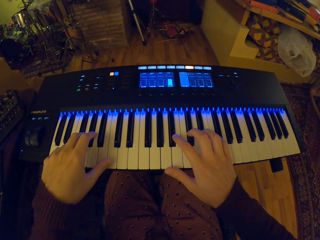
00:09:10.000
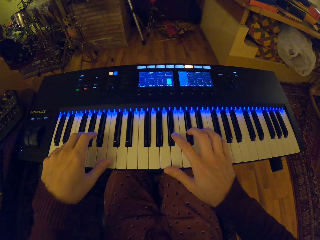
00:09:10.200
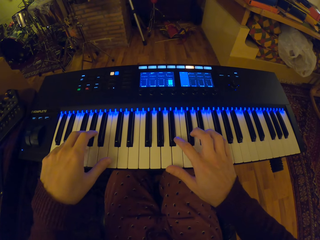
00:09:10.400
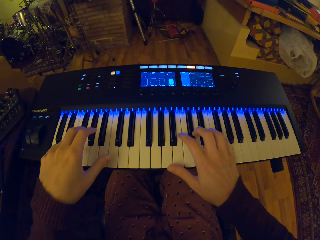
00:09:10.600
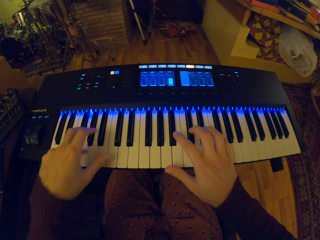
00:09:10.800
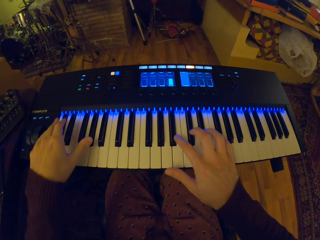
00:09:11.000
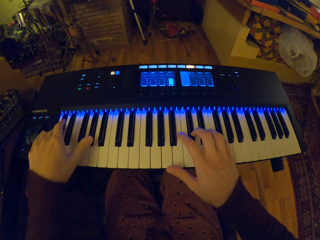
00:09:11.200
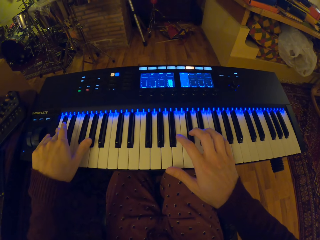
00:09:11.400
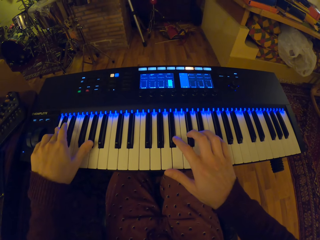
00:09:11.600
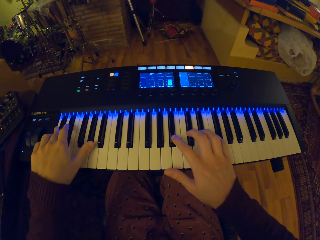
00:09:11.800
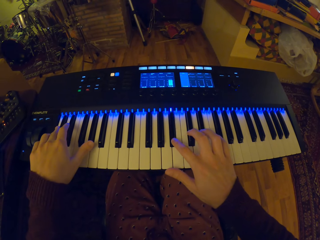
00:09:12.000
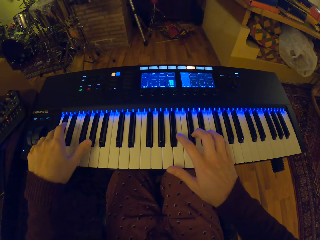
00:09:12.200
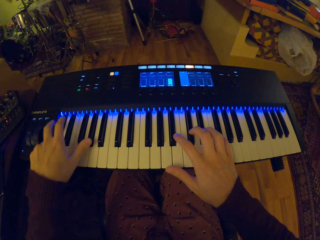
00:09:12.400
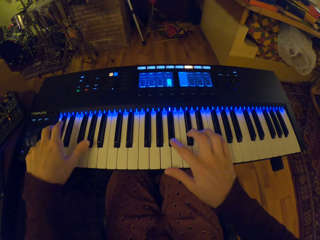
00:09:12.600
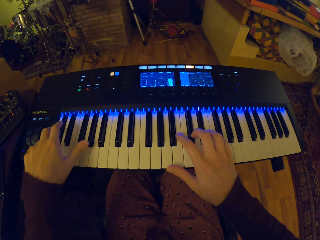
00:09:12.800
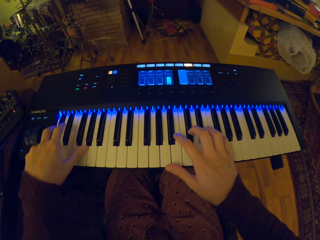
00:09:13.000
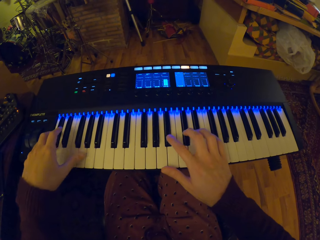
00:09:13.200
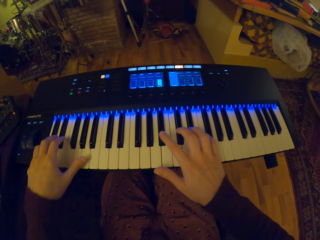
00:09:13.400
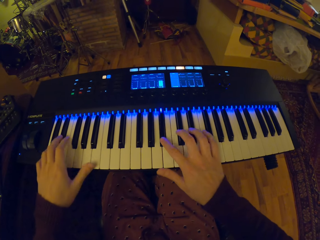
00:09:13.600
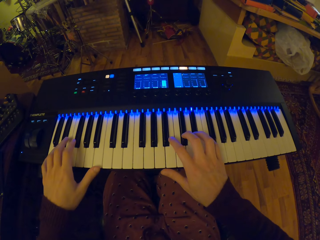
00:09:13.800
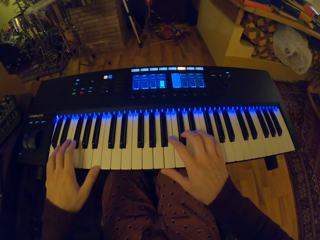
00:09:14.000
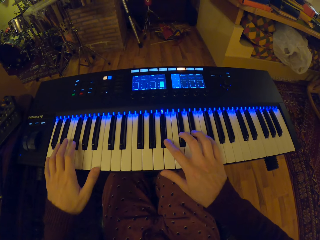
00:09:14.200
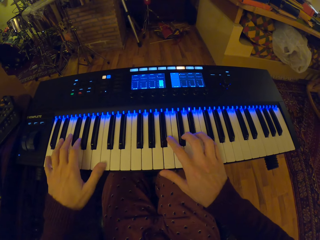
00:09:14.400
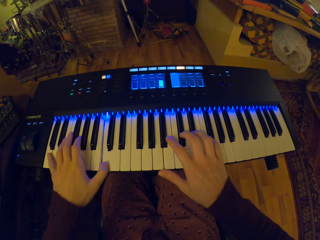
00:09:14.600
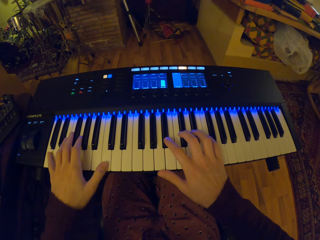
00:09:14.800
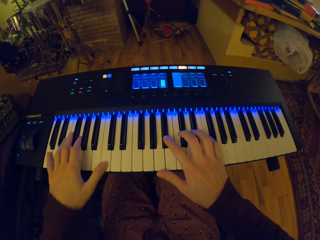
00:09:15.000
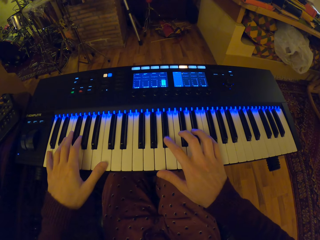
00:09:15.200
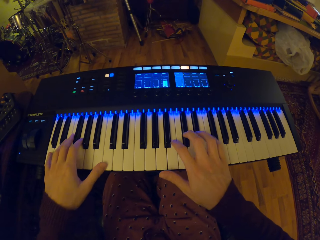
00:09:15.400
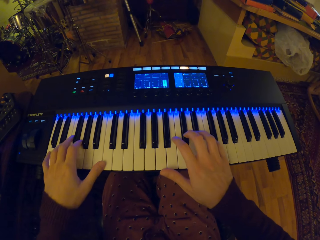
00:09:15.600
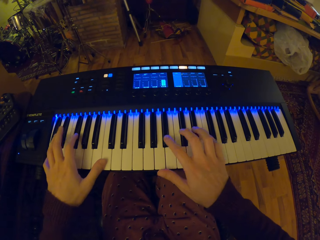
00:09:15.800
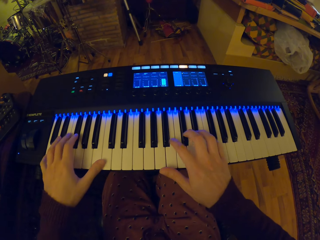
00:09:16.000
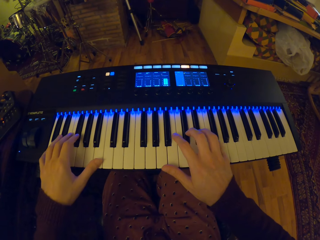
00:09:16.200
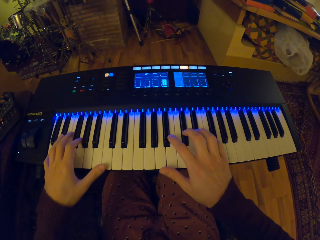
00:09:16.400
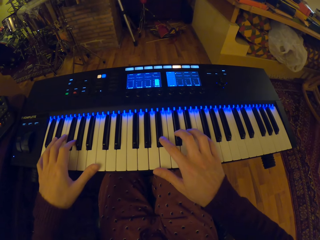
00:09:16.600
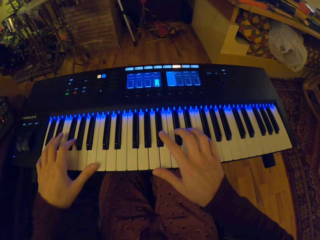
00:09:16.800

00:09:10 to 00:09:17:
The camera wearer presses some keys on the piano with his left hand.

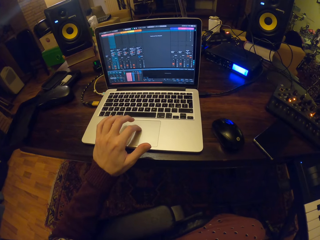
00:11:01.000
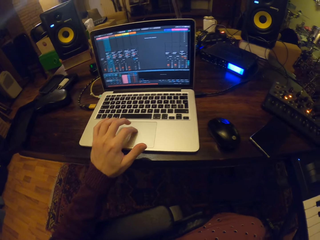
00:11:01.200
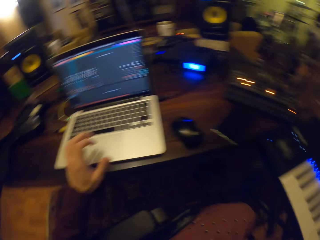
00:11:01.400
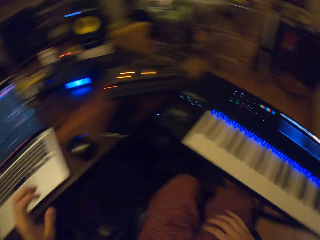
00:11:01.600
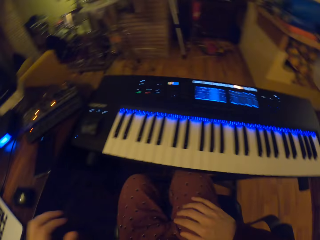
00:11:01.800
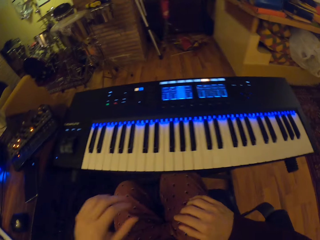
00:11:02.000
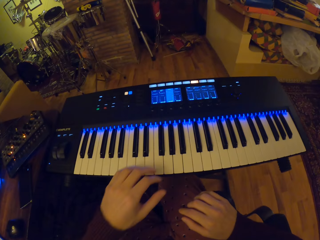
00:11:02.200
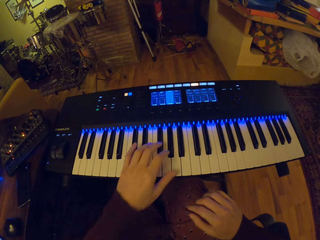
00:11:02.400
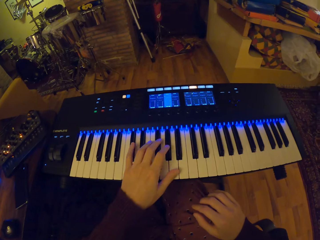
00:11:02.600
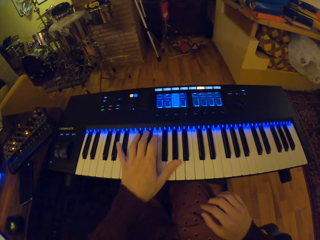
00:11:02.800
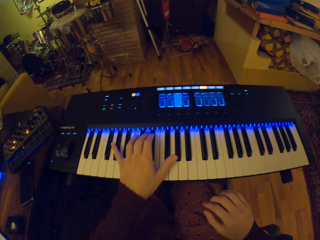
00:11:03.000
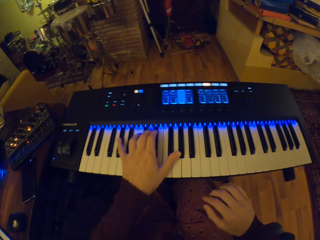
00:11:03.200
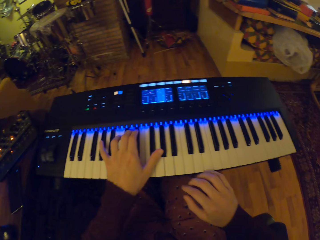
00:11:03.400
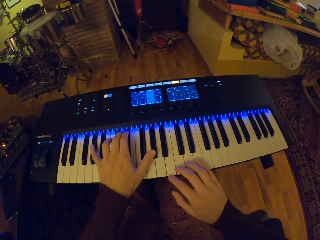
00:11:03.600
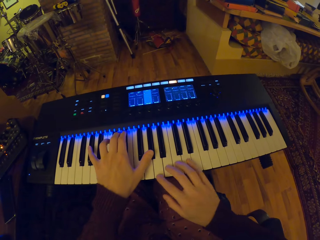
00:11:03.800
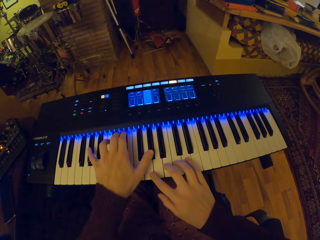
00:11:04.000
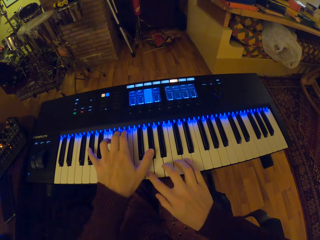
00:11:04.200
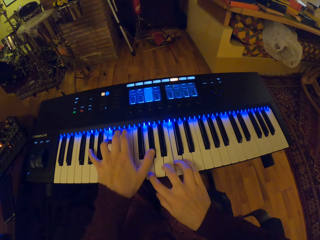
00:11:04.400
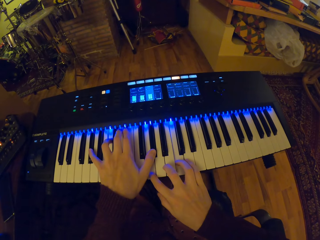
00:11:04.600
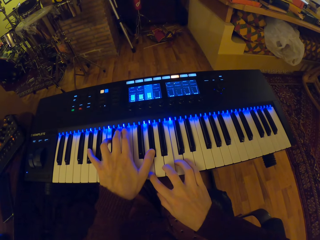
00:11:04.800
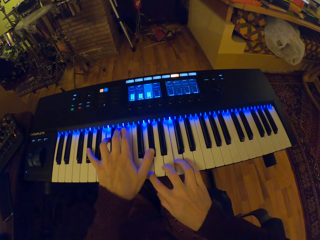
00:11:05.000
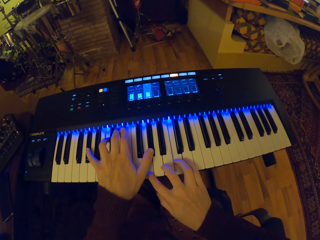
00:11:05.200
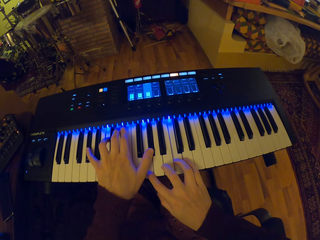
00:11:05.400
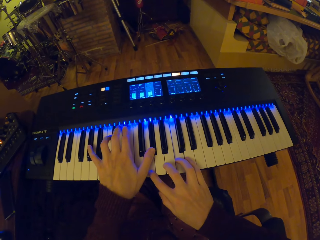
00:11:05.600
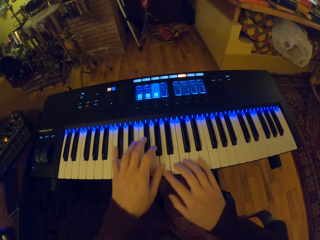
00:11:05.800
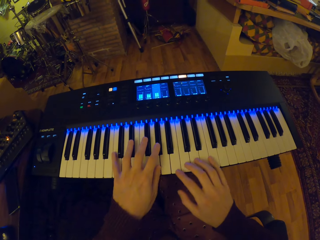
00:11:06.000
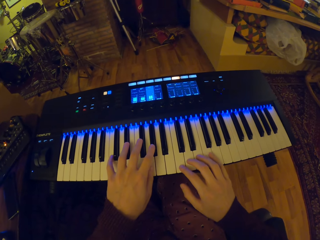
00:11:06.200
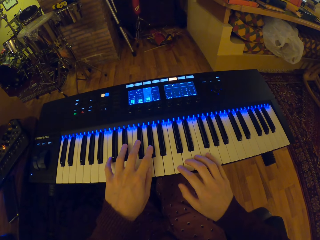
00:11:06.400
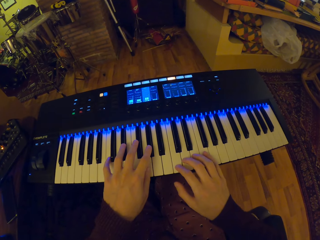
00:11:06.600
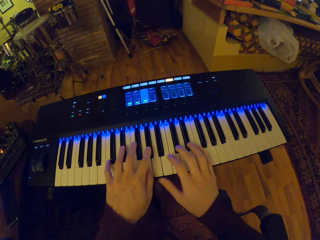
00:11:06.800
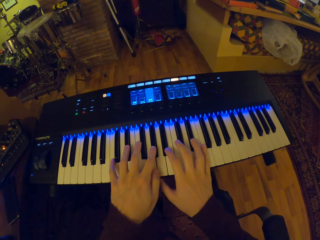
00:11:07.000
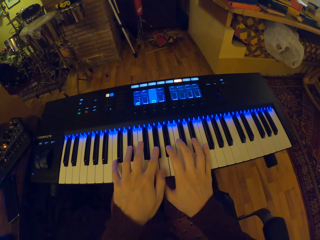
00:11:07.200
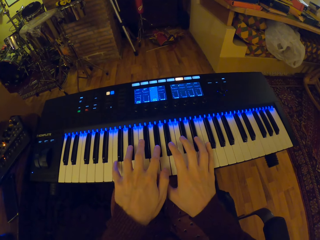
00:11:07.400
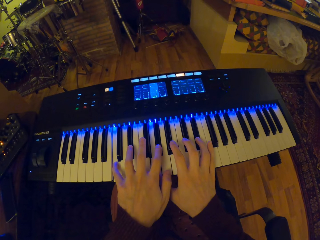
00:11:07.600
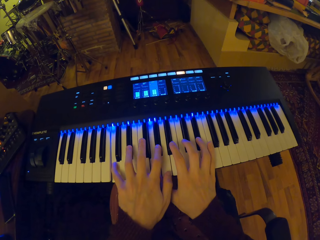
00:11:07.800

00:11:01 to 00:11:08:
The camera wearer plays the piano with both hands.

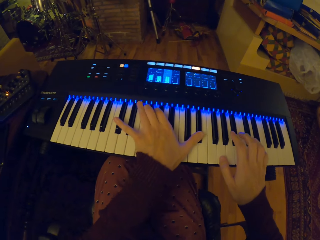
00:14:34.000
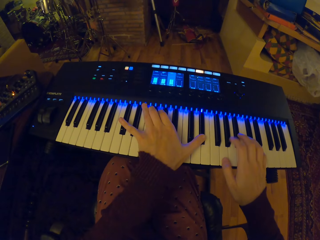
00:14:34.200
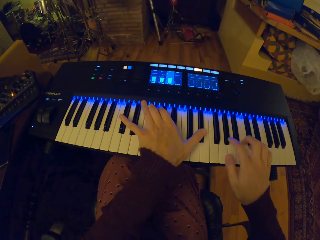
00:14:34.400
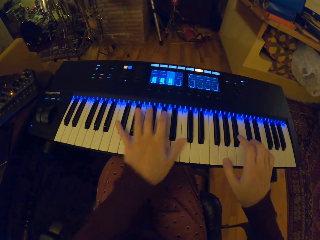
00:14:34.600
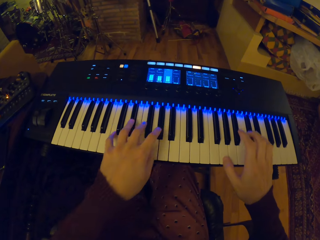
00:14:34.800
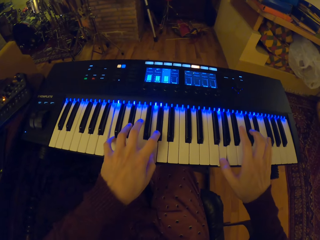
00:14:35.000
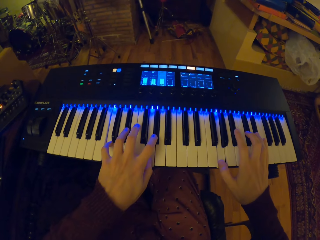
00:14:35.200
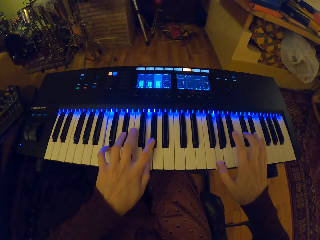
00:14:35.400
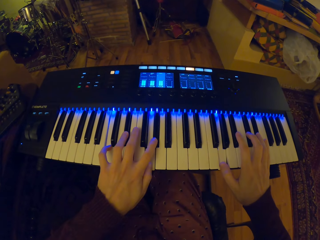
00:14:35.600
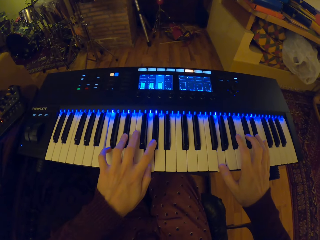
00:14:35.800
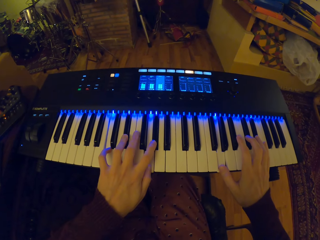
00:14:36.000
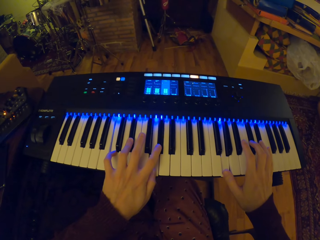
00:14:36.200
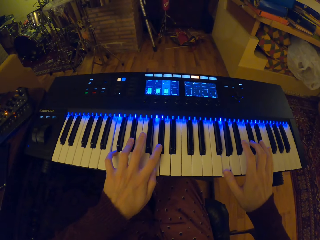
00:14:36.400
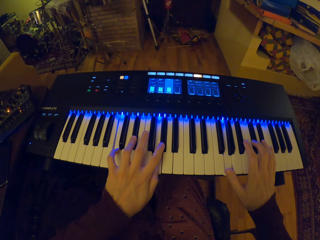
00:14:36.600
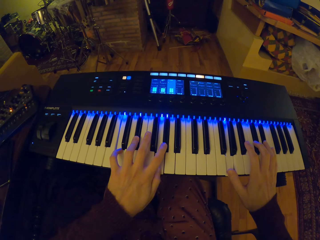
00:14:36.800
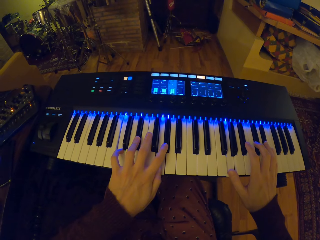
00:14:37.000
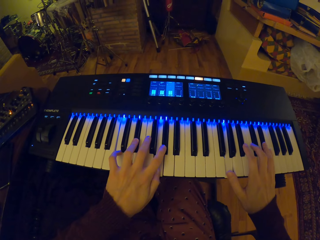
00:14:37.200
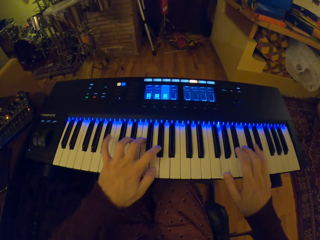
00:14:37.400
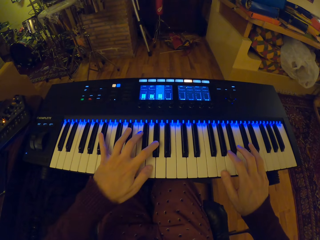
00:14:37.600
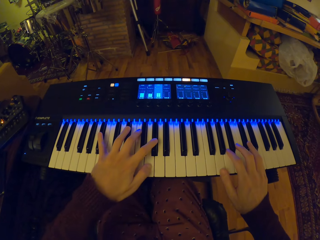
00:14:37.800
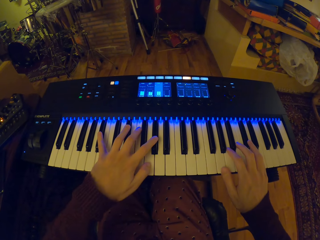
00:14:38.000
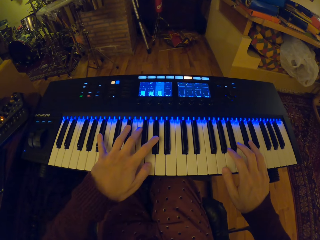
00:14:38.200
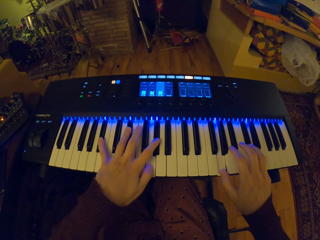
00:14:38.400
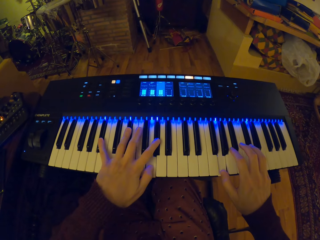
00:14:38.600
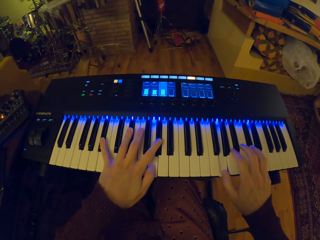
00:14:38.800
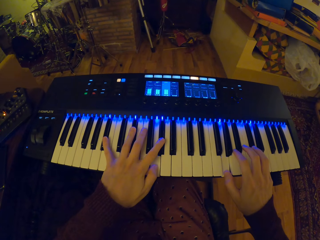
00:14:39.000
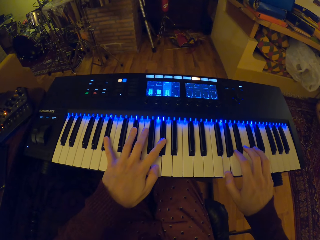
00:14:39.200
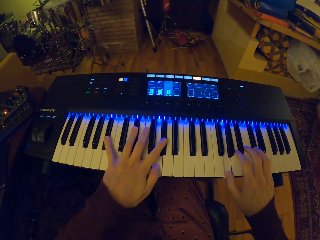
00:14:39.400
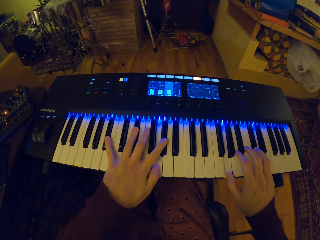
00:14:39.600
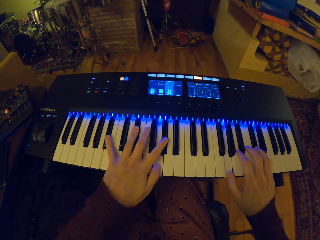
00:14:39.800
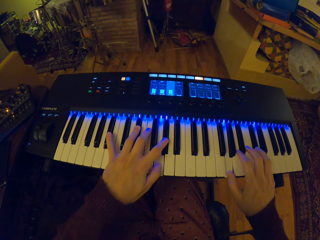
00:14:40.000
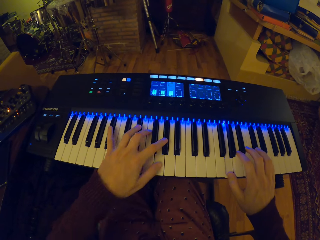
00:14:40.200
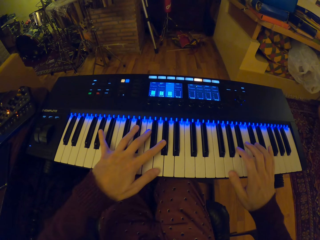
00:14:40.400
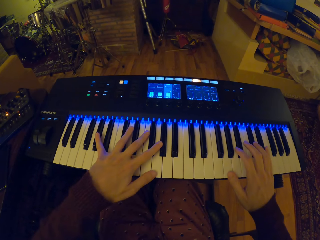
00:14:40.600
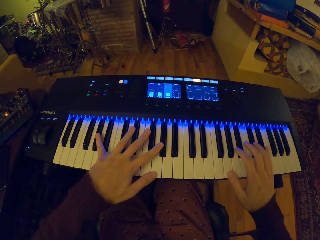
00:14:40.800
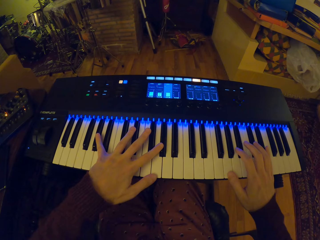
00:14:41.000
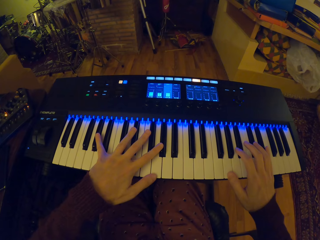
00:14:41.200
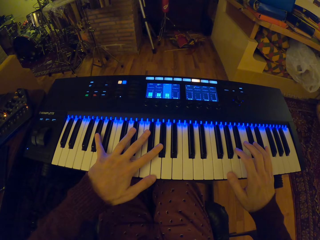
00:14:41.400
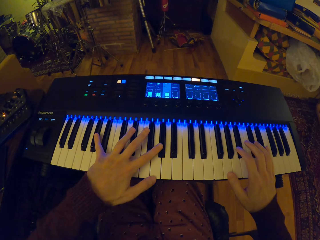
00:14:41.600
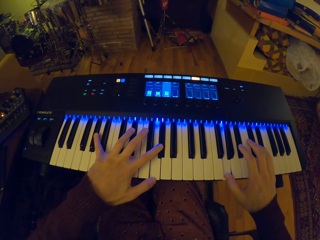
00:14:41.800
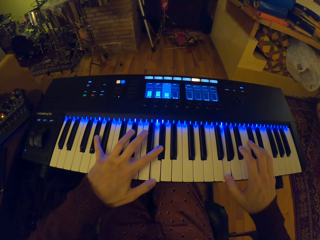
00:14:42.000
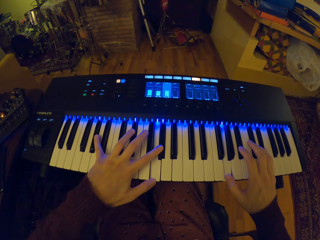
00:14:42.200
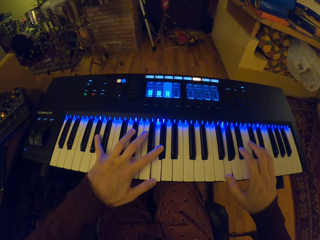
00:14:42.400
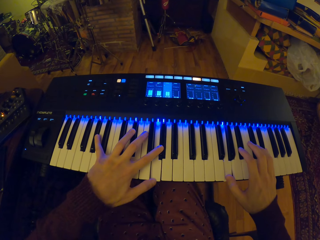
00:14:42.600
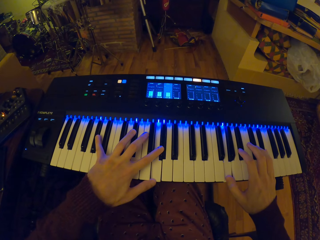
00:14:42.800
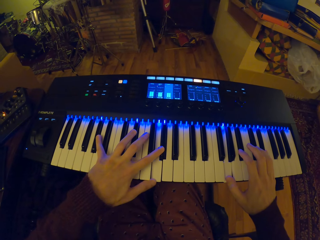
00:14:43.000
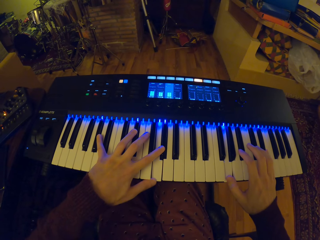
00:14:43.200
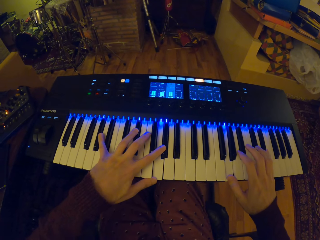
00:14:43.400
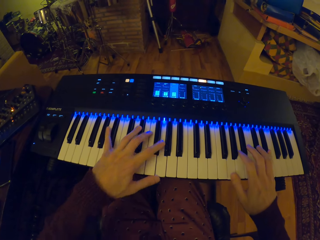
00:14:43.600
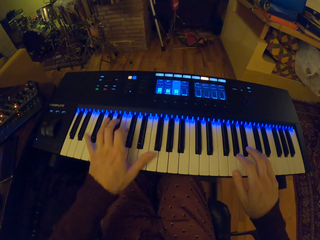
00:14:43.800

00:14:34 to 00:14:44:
The camera wearer rests hands on the piano keyboard. They play the piano with both hands.
